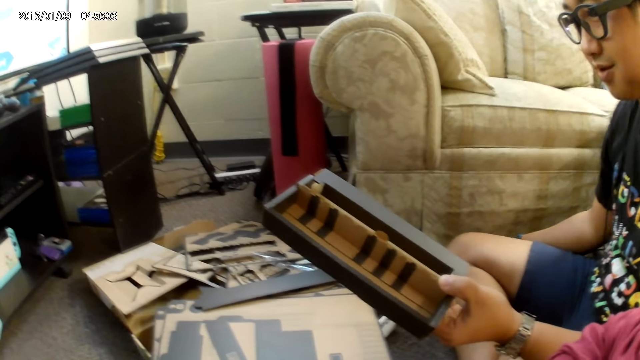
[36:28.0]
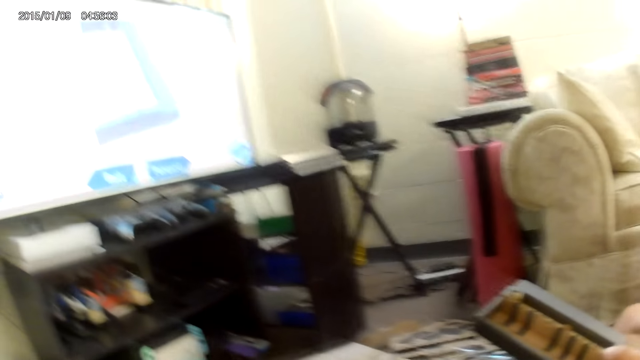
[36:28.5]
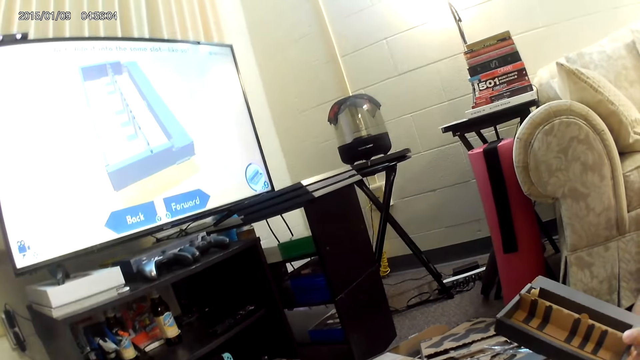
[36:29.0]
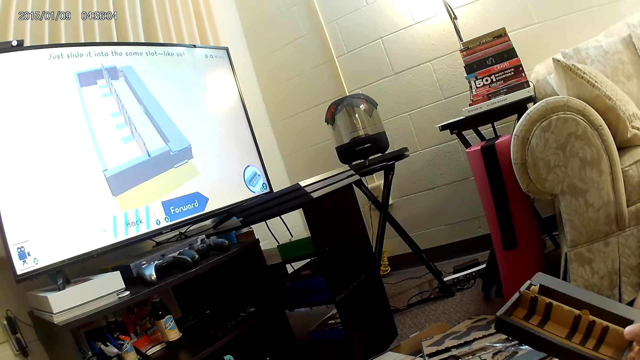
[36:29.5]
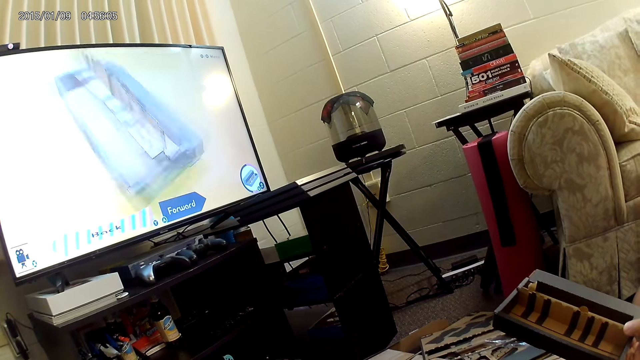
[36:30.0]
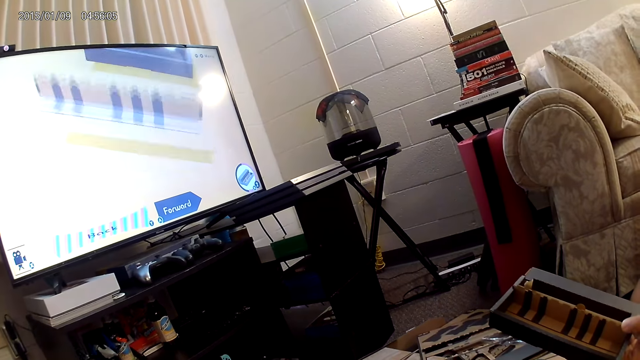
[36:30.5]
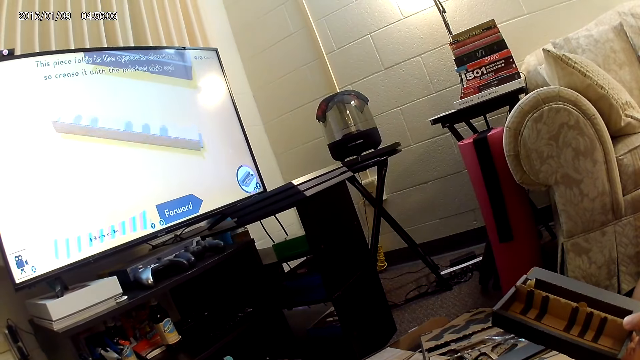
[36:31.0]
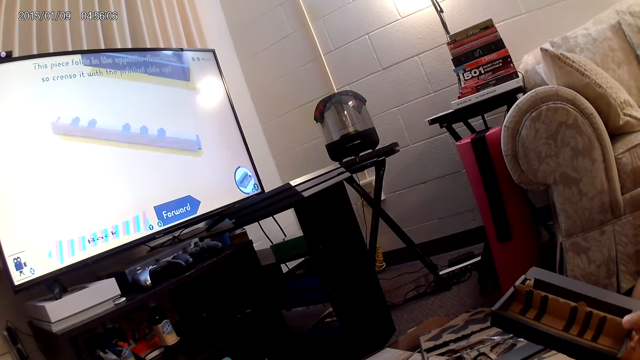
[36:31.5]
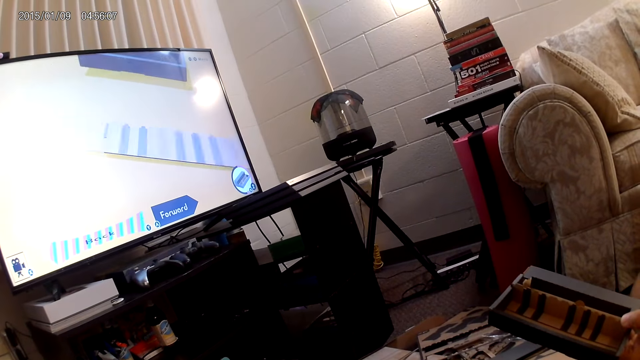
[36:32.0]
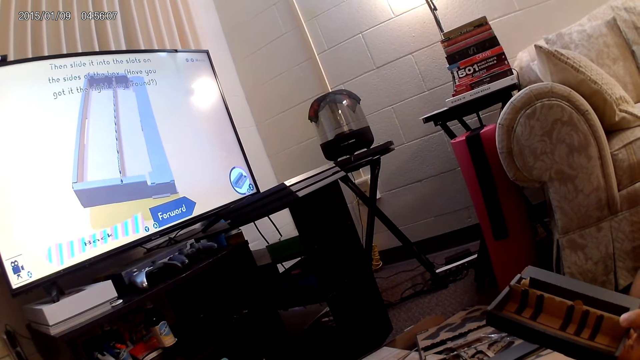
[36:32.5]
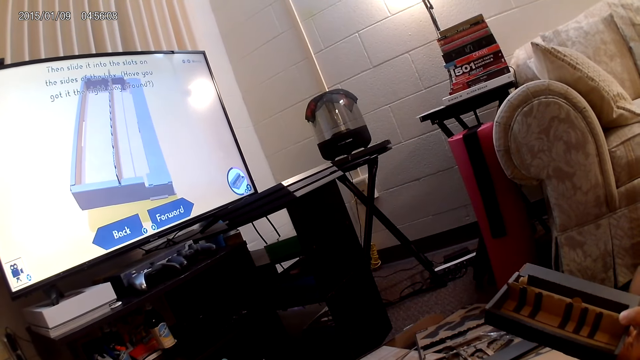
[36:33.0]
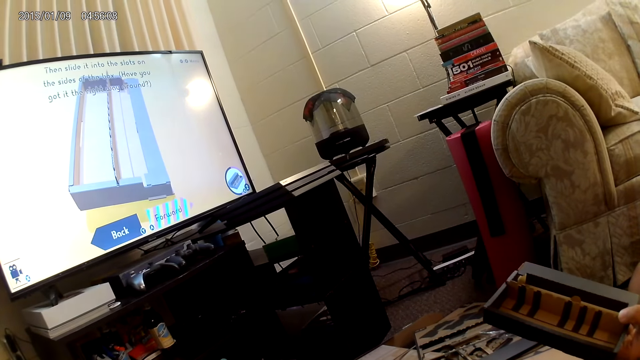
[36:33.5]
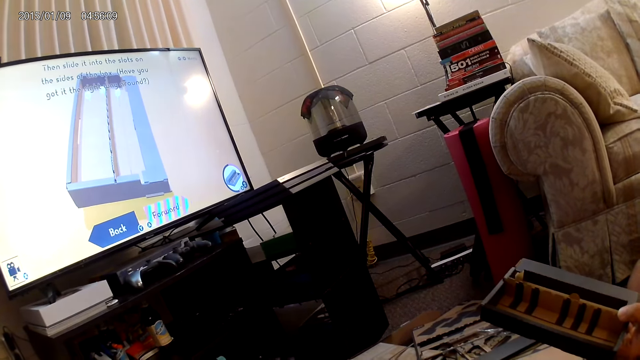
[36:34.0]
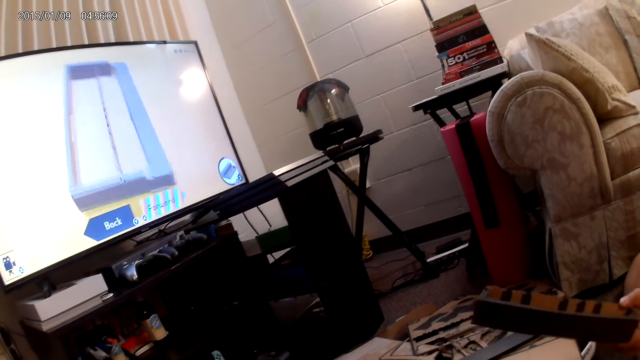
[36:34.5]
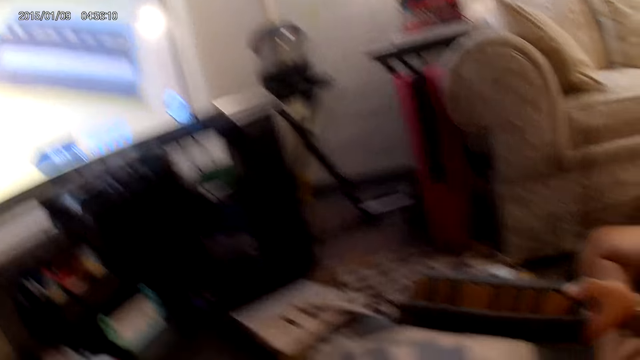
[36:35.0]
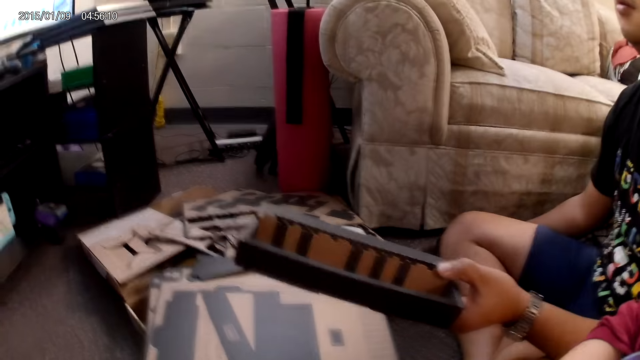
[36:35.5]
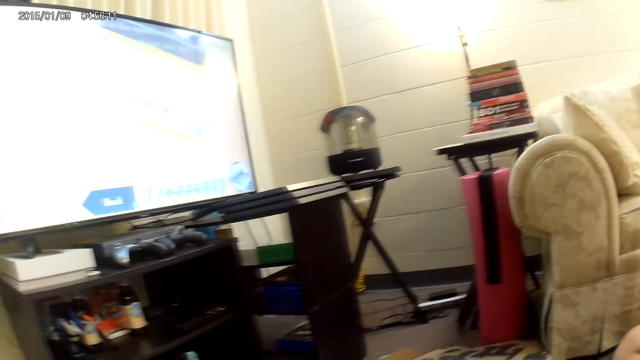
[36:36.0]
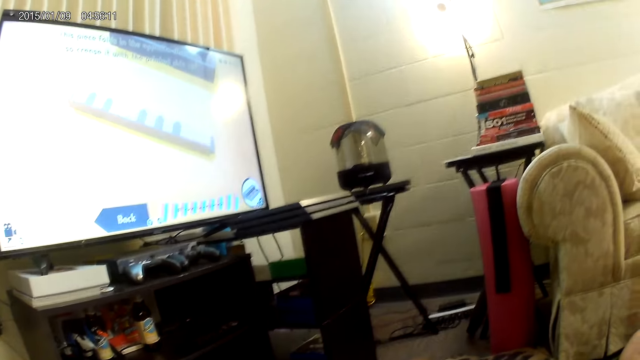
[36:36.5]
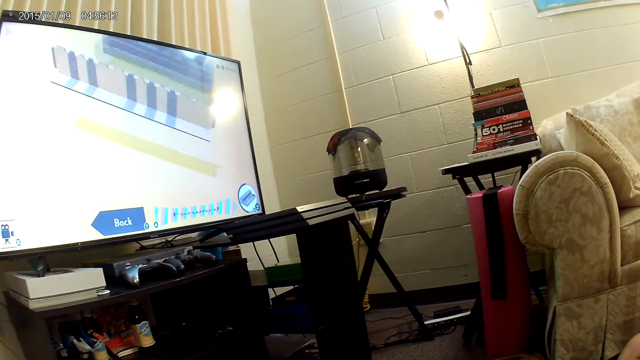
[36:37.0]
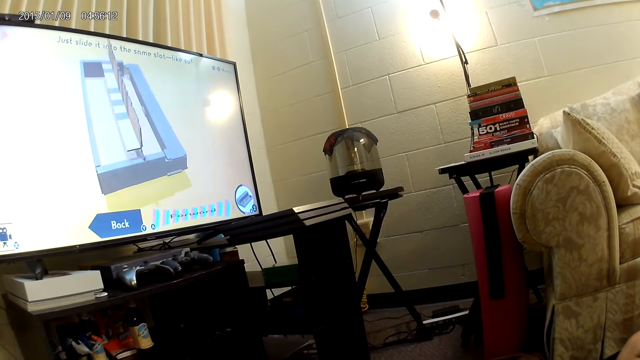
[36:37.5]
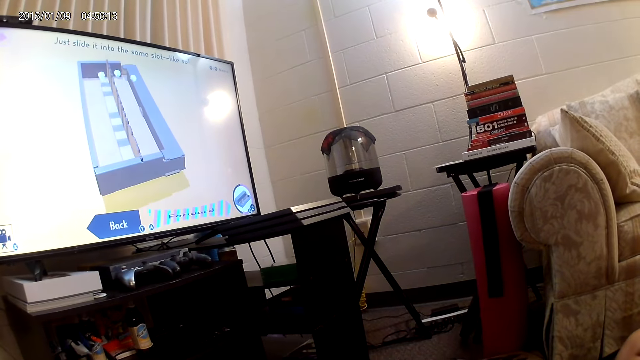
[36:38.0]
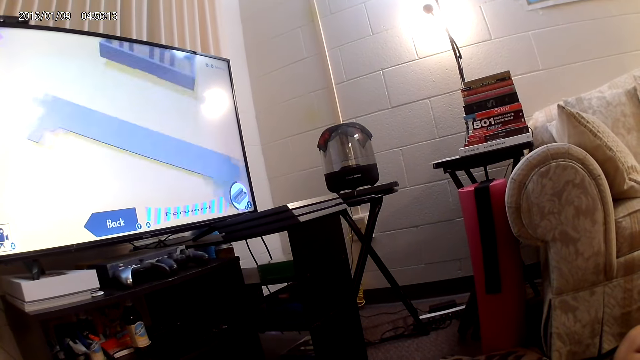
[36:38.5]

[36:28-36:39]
The camera wearer looks at the screen.

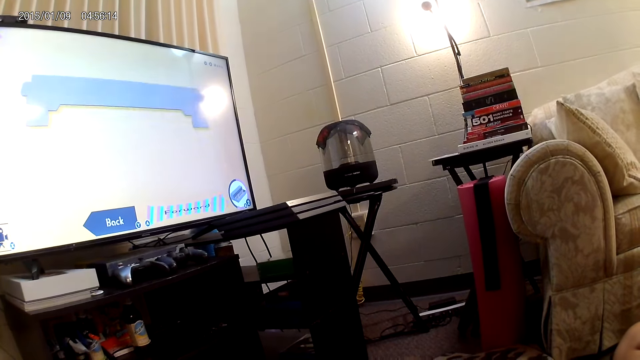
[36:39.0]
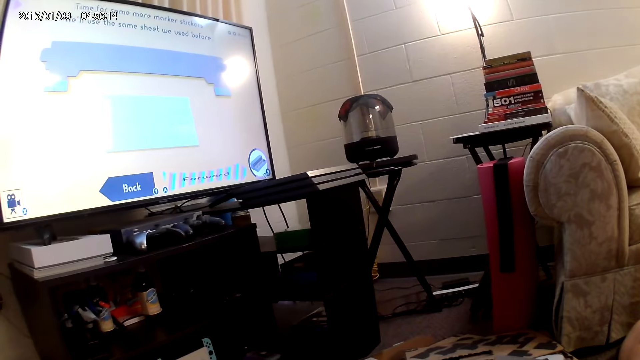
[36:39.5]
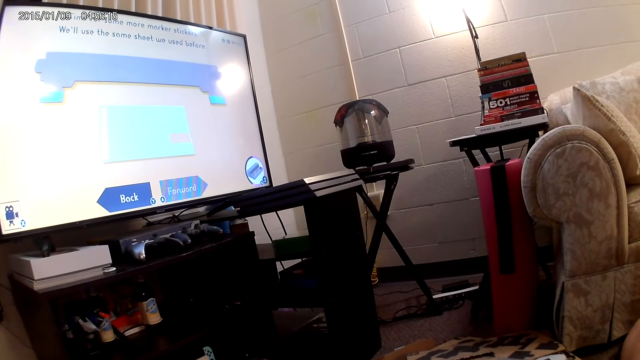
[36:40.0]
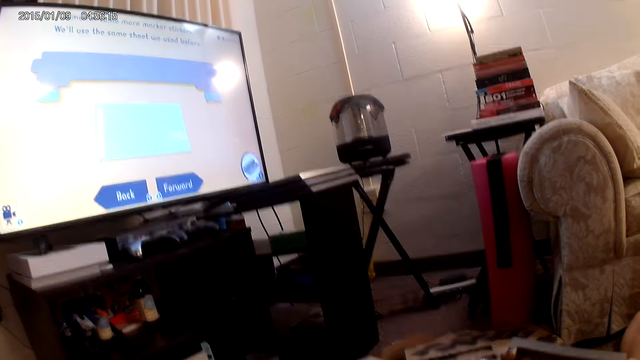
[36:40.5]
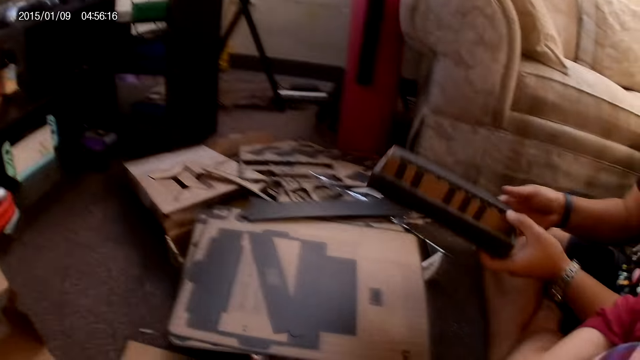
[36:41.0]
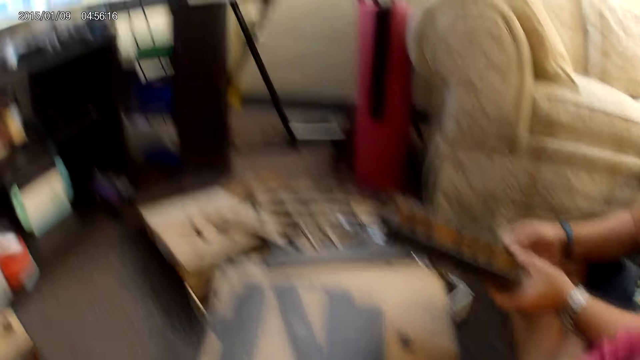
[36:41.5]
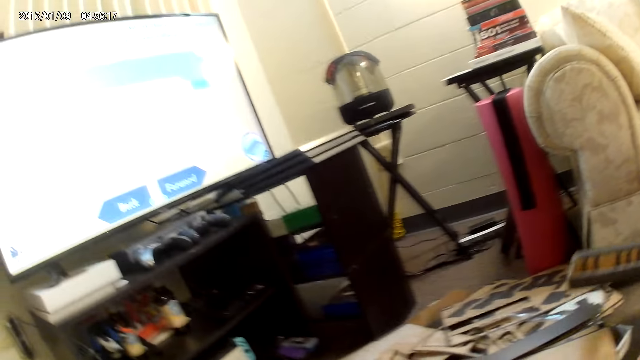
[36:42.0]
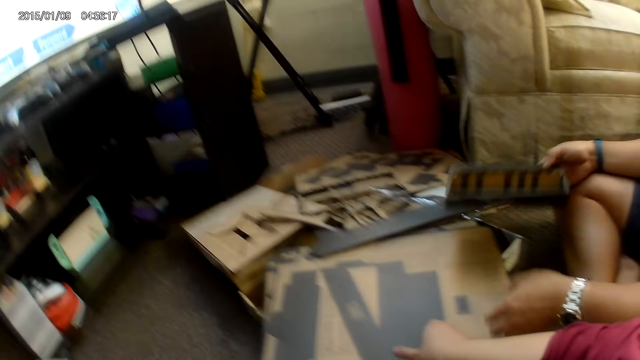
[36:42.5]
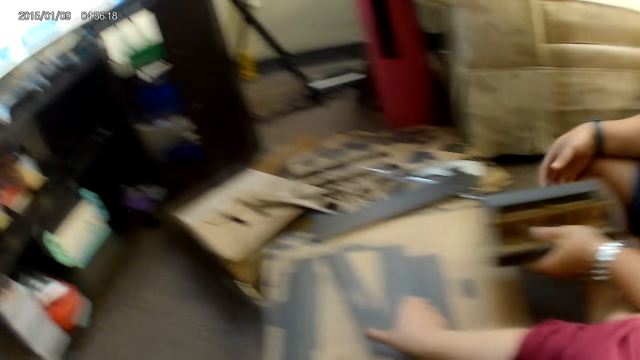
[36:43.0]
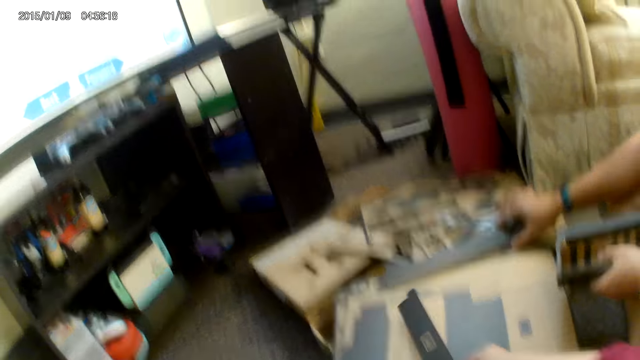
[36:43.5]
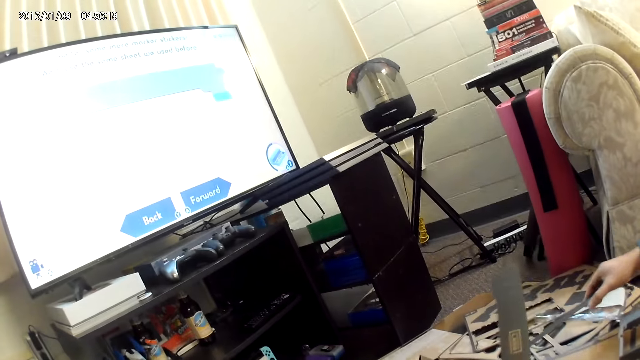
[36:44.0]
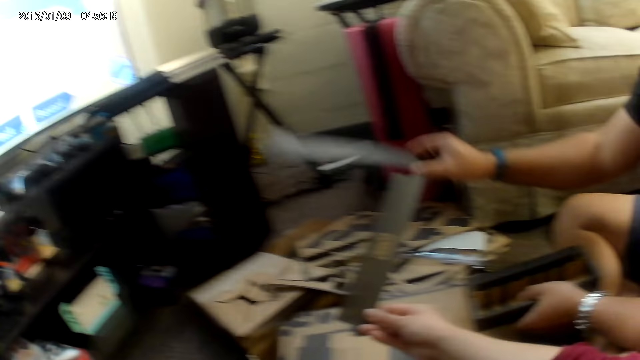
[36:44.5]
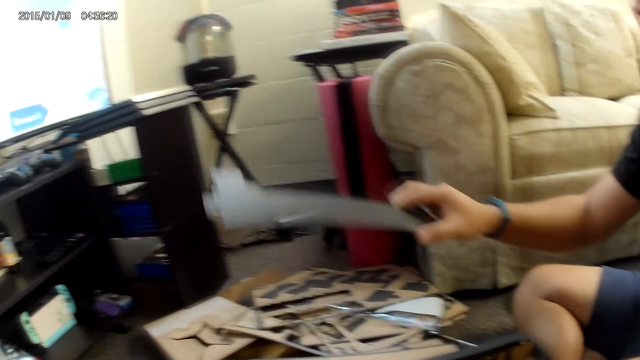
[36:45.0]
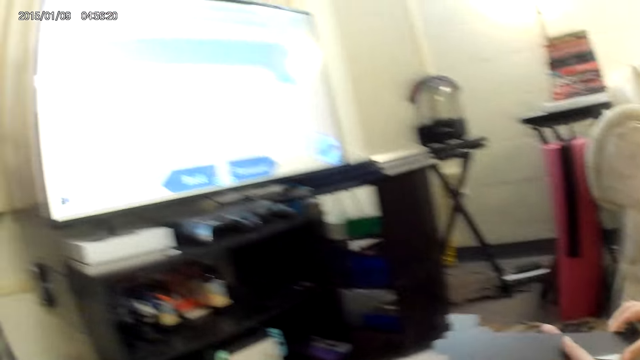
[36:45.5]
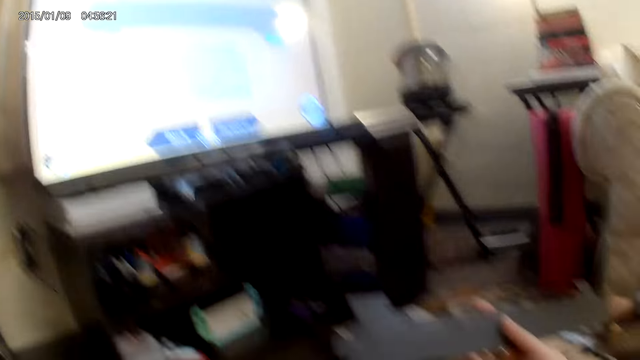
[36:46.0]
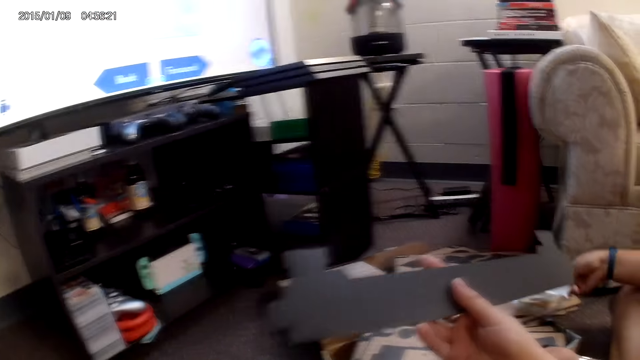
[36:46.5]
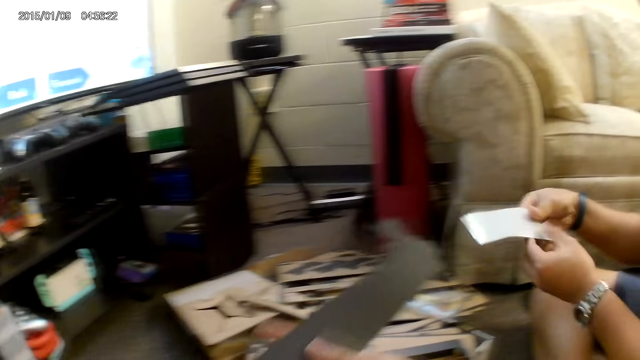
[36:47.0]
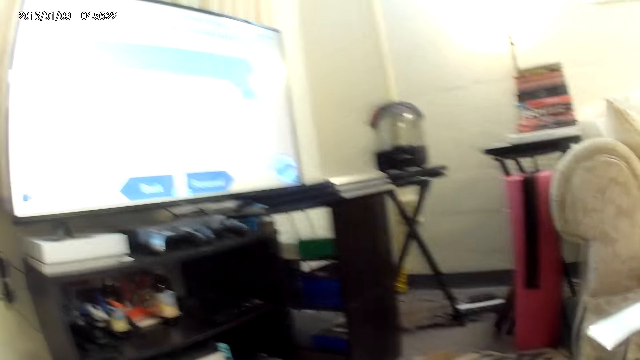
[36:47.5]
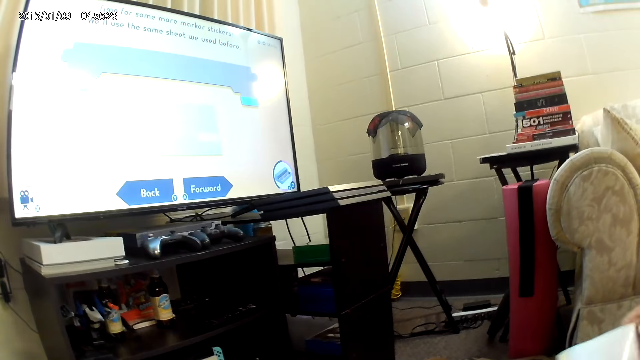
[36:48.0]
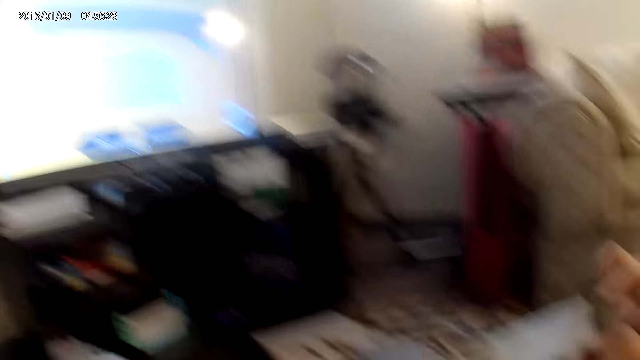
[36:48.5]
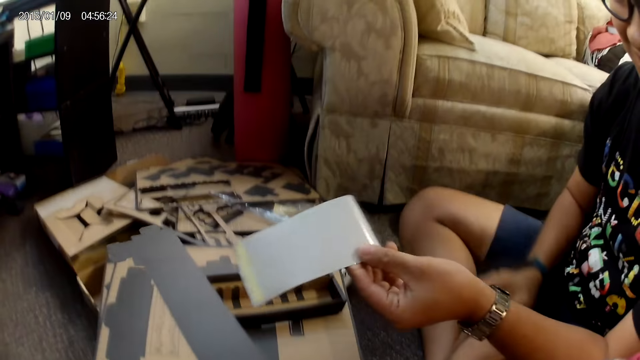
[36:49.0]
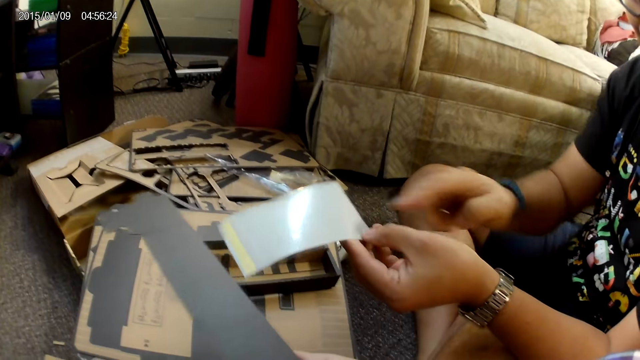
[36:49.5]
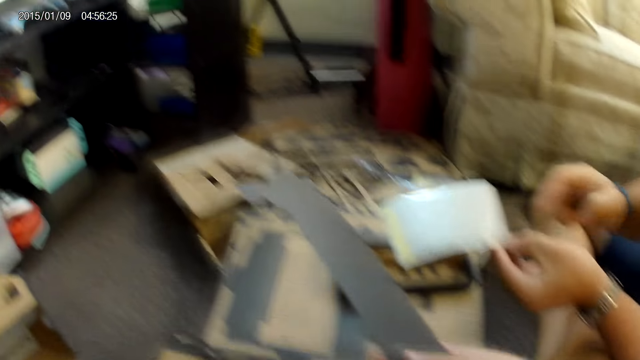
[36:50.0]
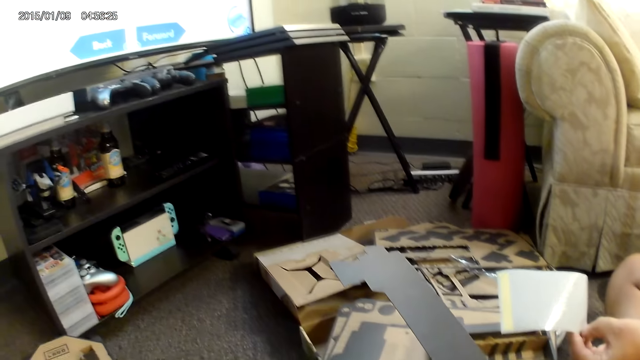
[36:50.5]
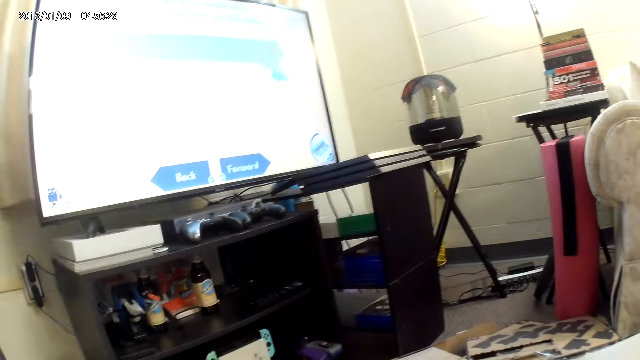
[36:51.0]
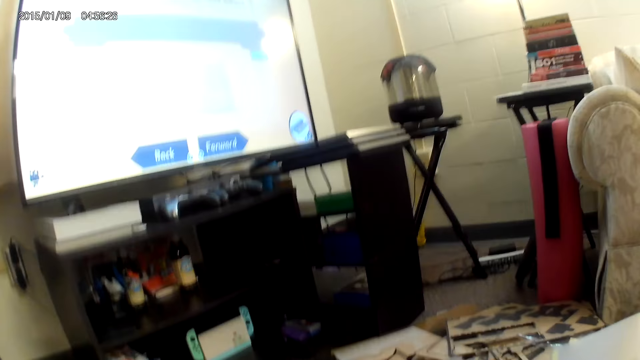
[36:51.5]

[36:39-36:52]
A man holds the cardboard with both hands. The man passes the cardboard from his right hand to his left hand. The camera wearer picks the cardboard from a stack of cardboards with her right hand. The man picks the cardboard from the stack of cardboards with his right hand. The camera wearer collects the cardboard from the man with her right hand. The man hands over the cardboard to the camera wearer. The man picks a sticker from the stack of cardboards with his right hand, passes the sticker from his right hand to his left, and taps the sticker with his right hand.
